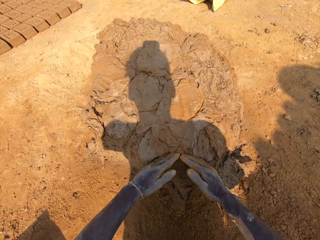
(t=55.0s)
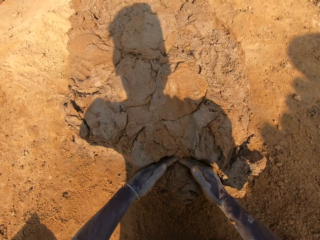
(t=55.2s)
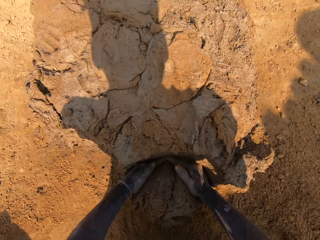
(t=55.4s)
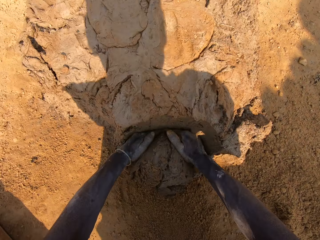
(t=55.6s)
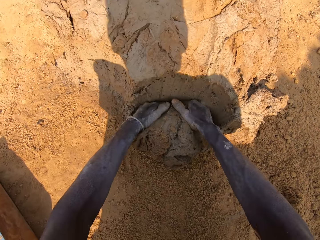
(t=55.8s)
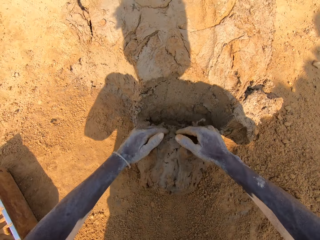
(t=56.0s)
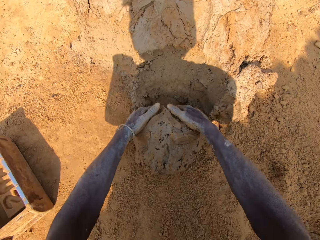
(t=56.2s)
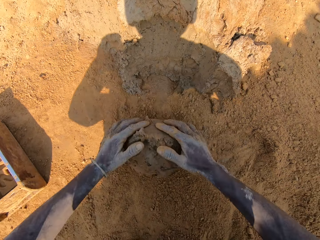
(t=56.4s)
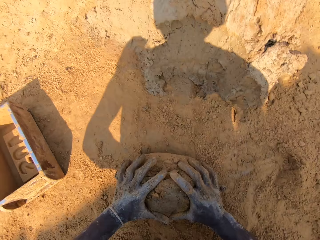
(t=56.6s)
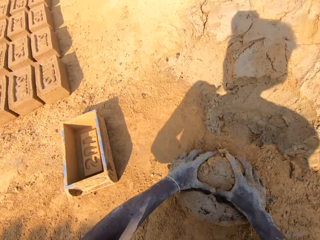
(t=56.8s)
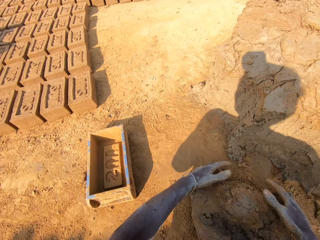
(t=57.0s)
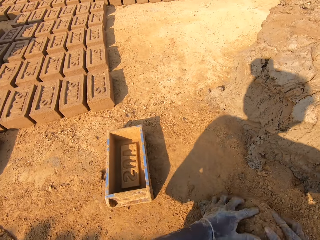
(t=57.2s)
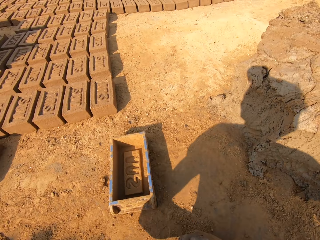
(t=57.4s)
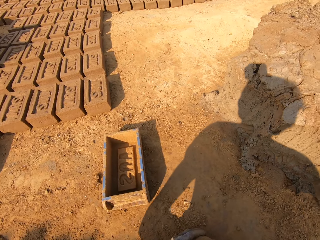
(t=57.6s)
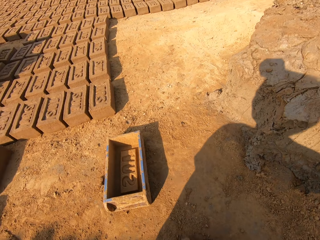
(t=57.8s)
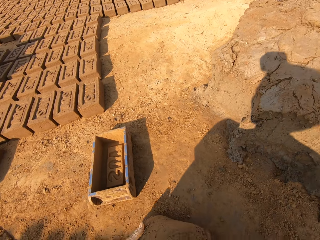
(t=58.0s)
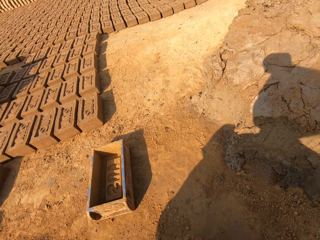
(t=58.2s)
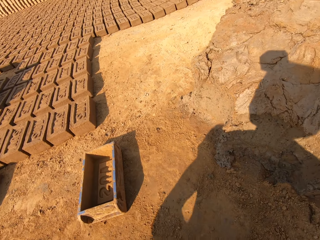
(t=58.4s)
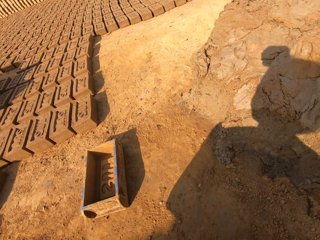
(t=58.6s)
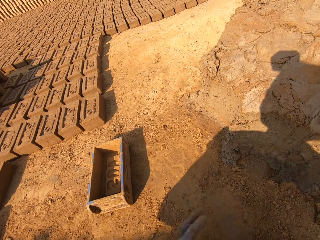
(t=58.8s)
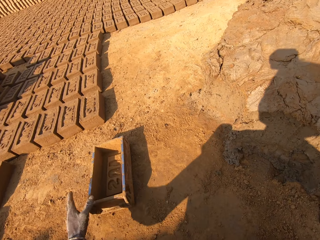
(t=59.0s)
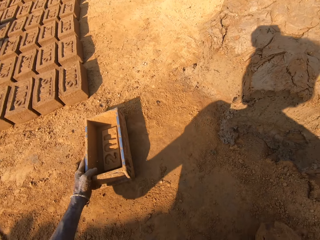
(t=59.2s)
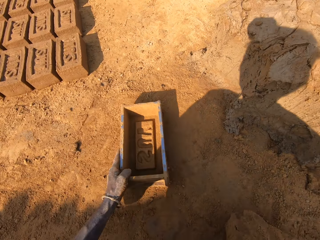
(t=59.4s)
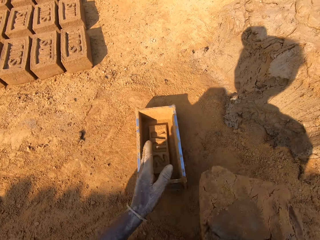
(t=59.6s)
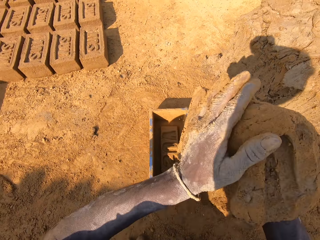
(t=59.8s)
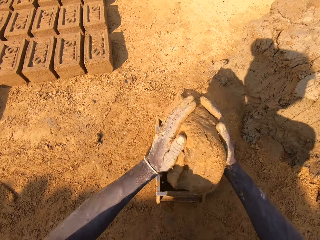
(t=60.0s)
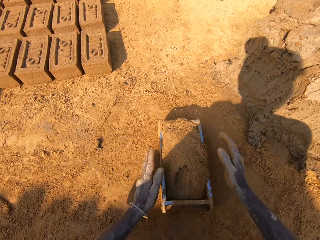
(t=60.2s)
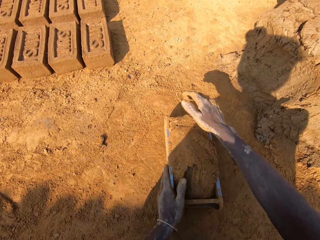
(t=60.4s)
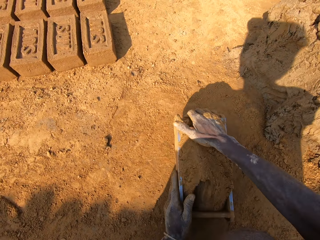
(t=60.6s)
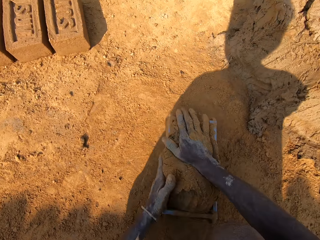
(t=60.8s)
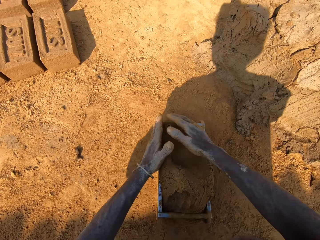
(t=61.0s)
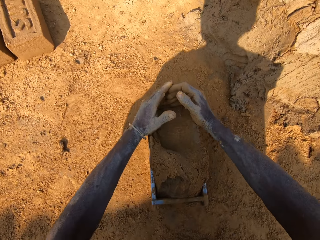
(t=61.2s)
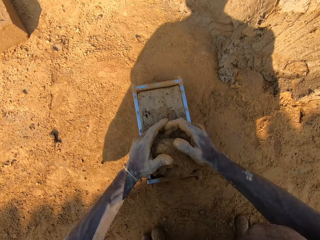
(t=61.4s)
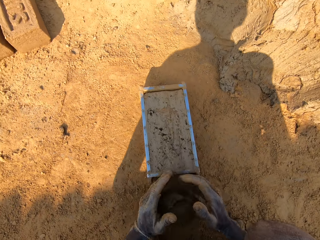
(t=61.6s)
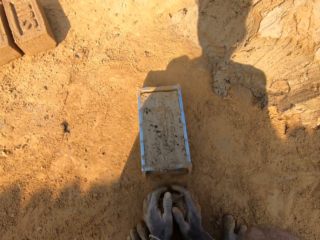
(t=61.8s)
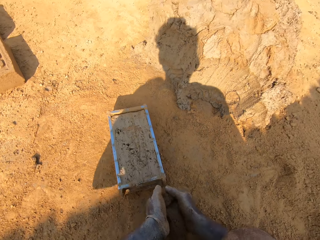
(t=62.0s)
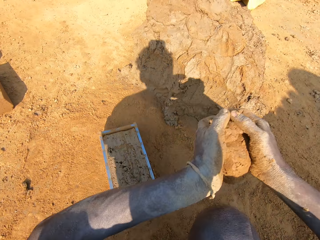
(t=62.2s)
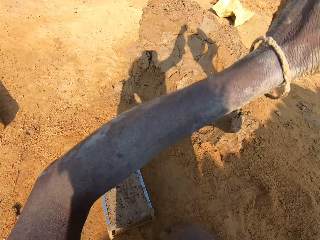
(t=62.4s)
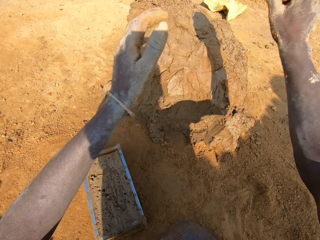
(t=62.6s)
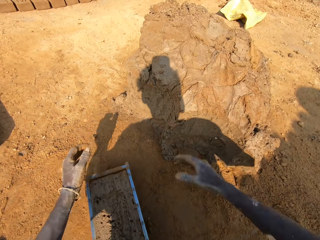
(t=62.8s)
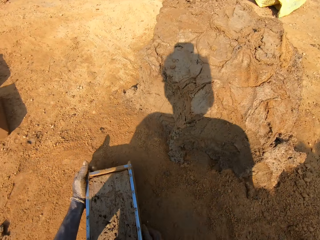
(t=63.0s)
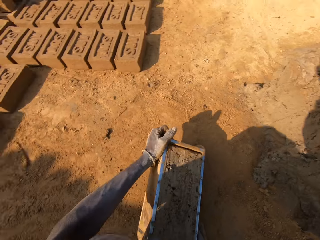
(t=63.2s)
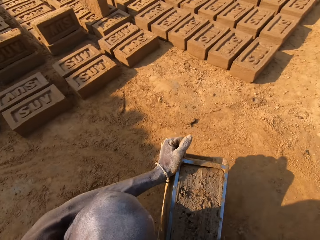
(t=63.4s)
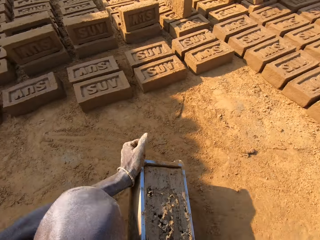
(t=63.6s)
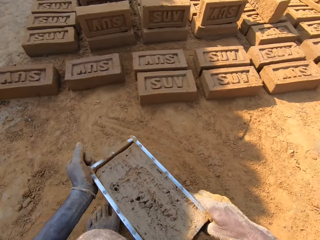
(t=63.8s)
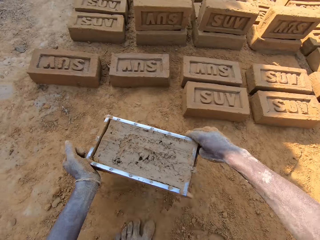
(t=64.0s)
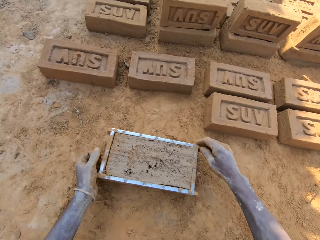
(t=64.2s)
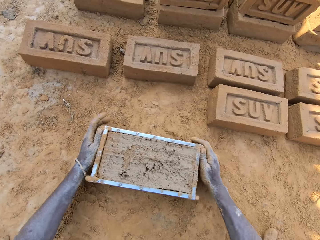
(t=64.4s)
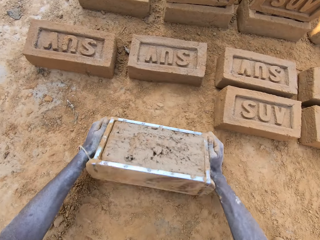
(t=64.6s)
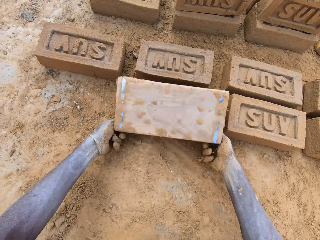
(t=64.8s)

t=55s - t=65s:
The camera wearer dialogues with a person. They cut clay. They pick up a chunk of clay. They mold the clay on the ground. They converse with the person. They throw clay in the molding box or brick mold. They take extra clay from the molding box. They cut clay. They throw extra clay on a clay heap. They carry the molding box. They pick up the brick mold on the ground.

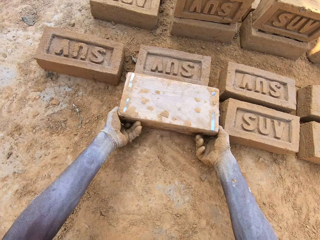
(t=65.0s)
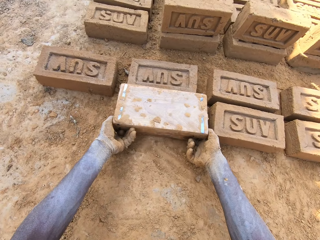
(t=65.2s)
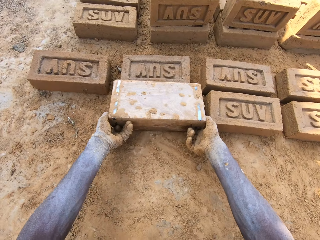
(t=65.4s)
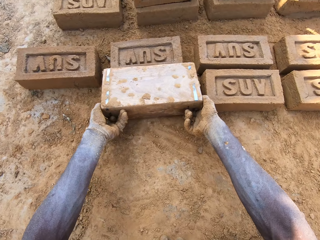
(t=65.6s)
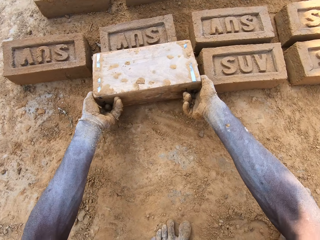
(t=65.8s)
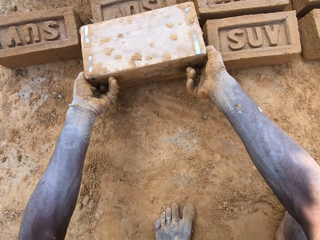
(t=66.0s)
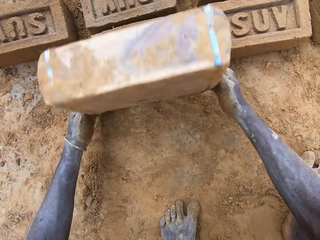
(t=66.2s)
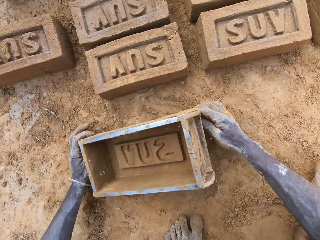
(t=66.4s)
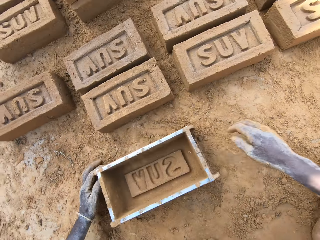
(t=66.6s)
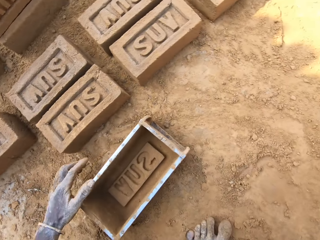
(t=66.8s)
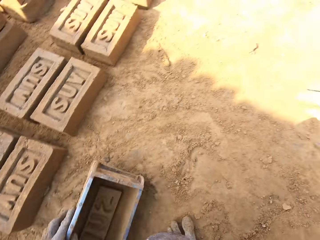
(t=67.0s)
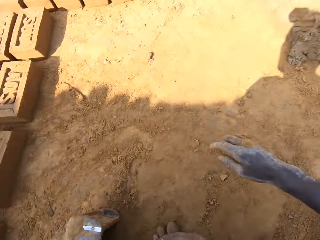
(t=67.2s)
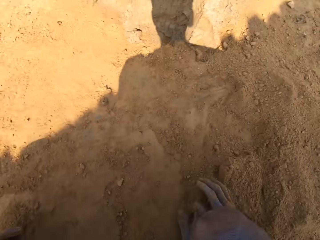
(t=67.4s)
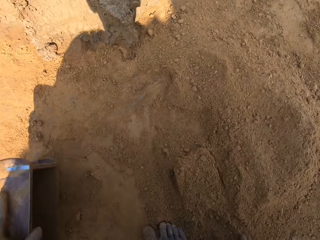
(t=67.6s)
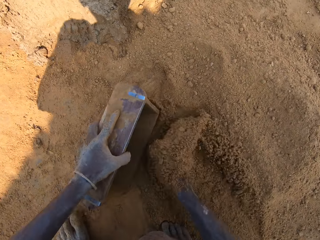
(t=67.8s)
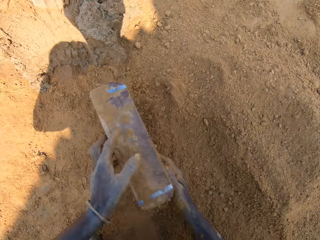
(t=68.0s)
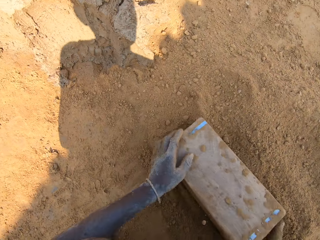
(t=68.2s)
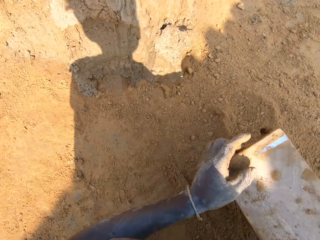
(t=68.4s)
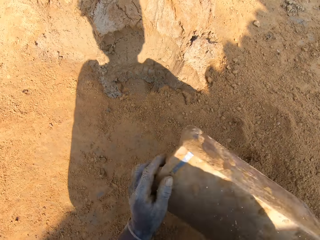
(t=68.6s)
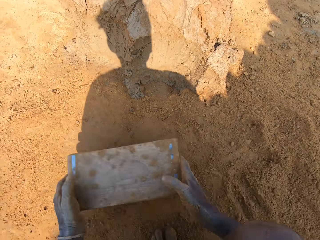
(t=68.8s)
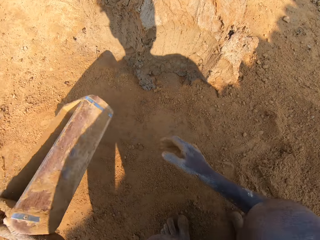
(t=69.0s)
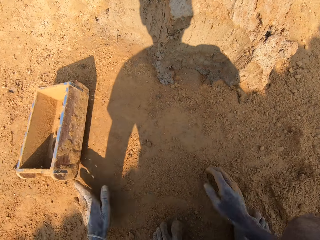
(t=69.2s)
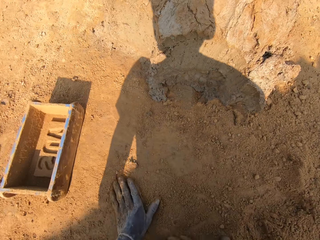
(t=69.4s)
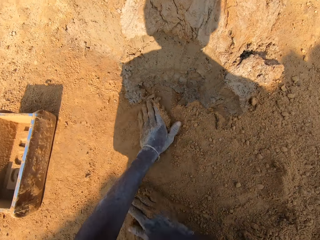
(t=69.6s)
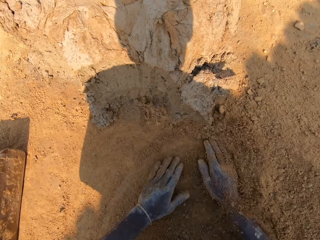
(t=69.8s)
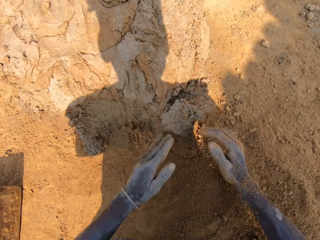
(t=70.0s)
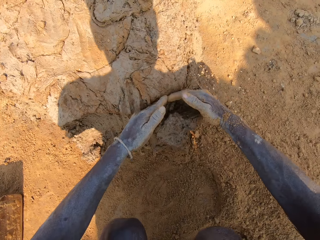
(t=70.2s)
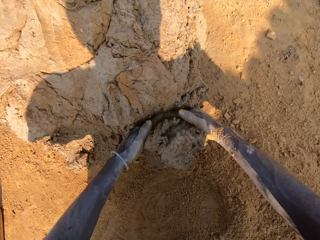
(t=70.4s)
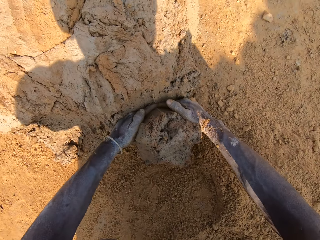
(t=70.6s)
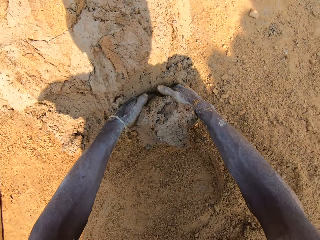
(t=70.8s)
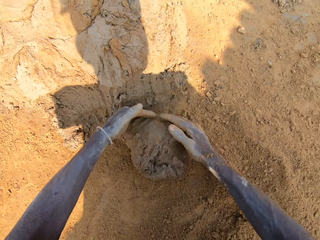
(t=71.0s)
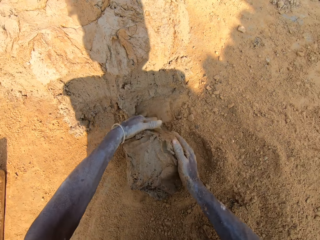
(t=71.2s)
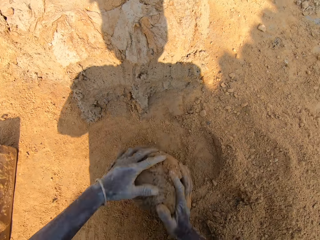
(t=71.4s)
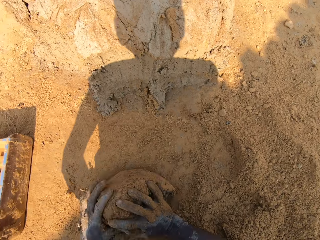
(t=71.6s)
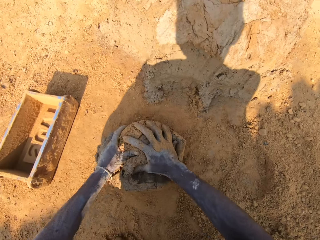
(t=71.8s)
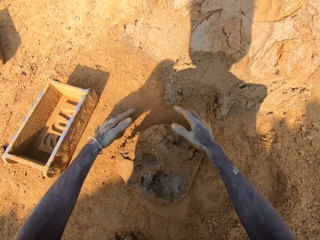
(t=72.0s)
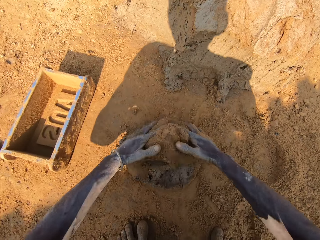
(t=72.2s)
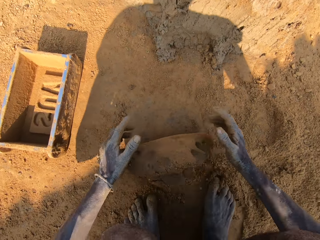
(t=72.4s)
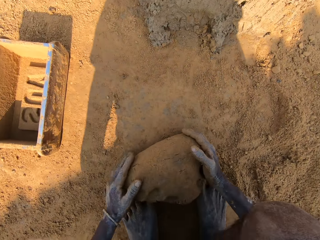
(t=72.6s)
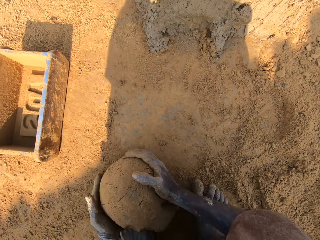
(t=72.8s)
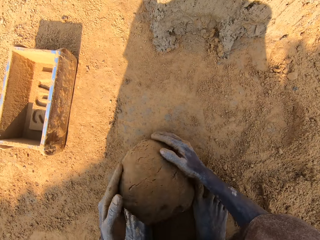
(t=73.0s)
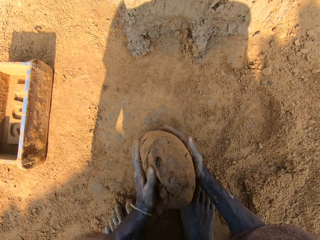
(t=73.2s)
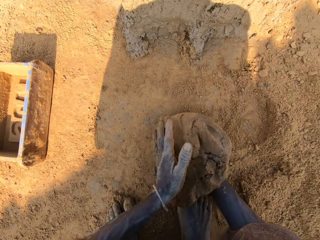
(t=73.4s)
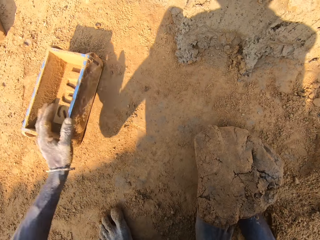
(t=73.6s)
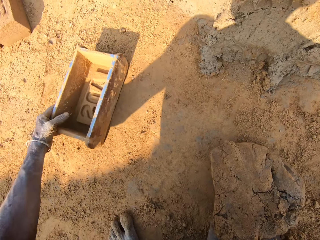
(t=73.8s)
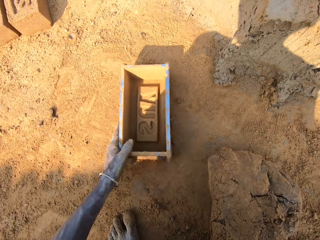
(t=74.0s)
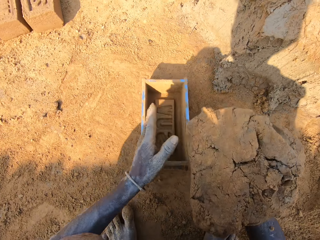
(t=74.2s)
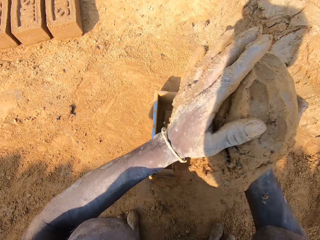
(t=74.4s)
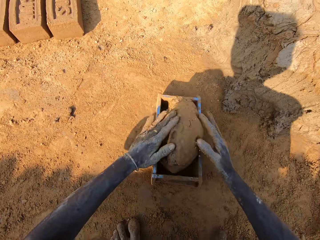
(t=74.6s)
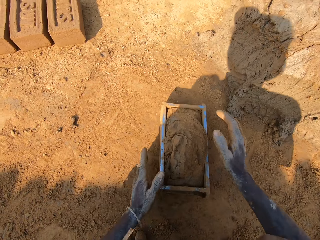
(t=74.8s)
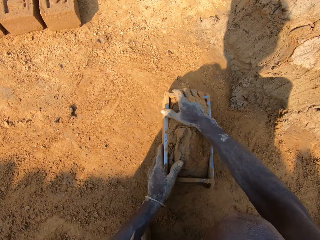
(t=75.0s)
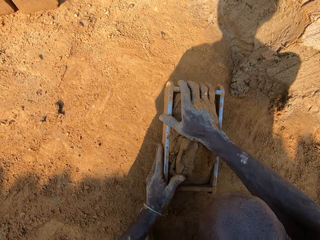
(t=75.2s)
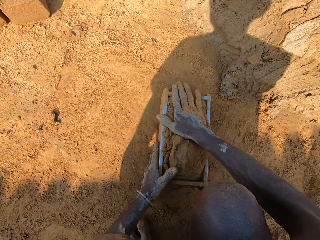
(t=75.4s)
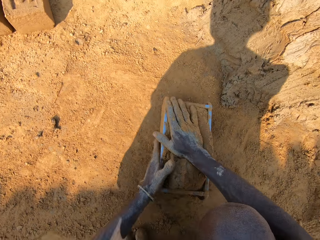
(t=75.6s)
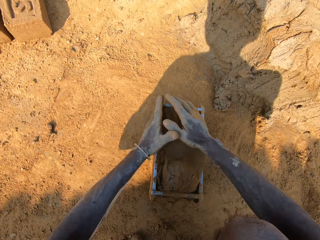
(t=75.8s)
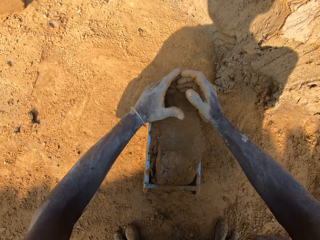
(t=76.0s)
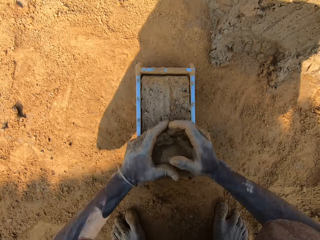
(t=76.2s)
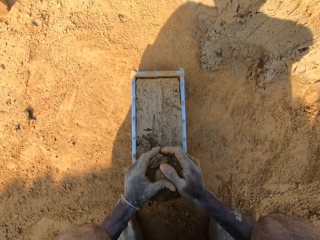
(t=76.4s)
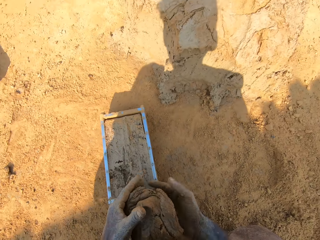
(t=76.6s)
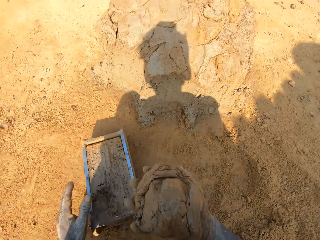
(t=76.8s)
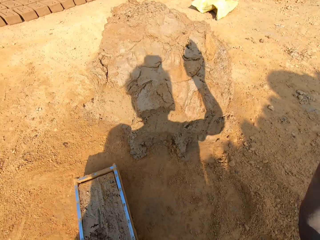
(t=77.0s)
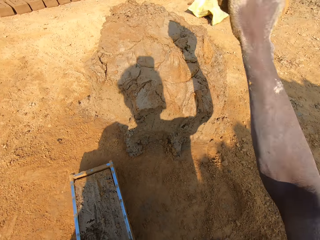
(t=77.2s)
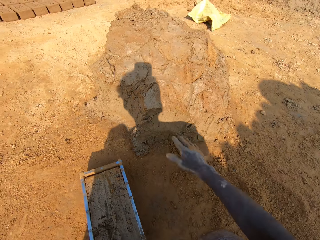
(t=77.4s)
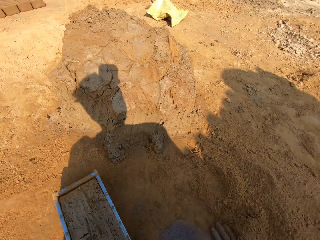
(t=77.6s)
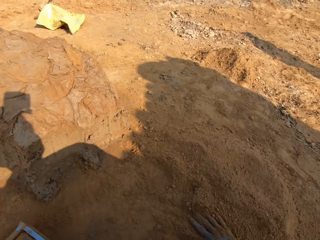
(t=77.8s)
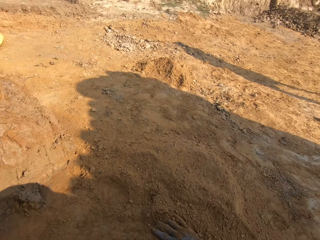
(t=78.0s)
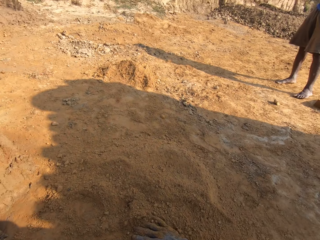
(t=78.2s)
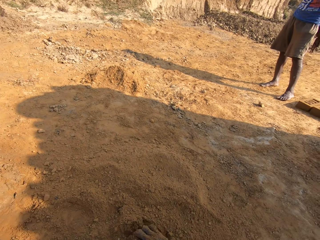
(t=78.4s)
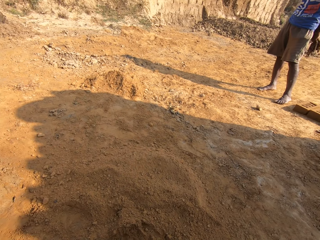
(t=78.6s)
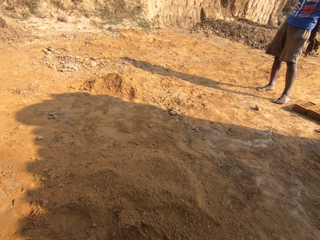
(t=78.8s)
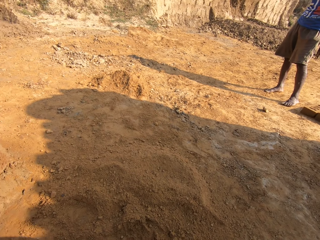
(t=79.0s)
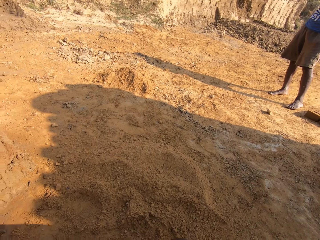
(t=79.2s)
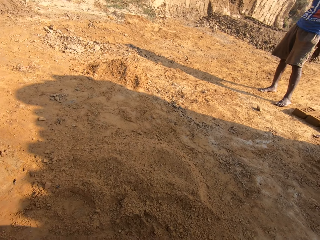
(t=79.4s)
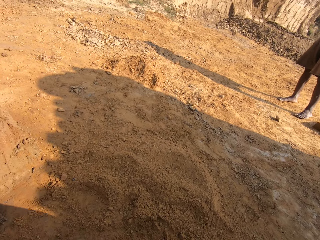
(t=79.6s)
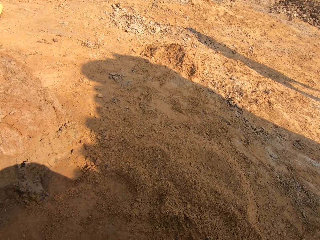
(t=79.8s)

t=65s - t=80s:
The camera wearer pours out the clay from the molding box. They put a brick on the ground. They dialogue with a person. They hold the molding box. They put soil in the molding box. They pour out soil from the molding box on the ground. They throw the molding box down. They wipe hands on the ground. They dialogue with the person. They pick up a chunk of clay. They cut clay. They mold the clay on the ground. They move the molding box near. They throw clay in the molding box. They take extra clay from the molding box. They cut clay. They dialogue with the person. They throw extra clay on the clay heap. They look around the area.
